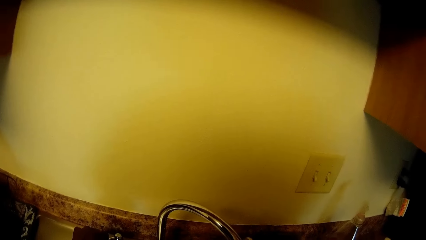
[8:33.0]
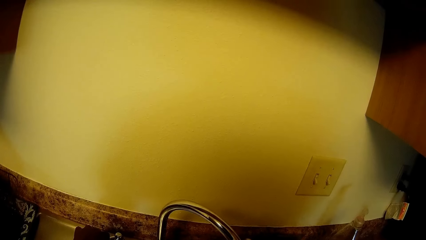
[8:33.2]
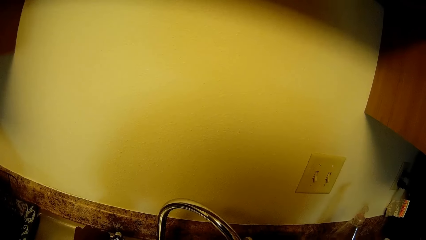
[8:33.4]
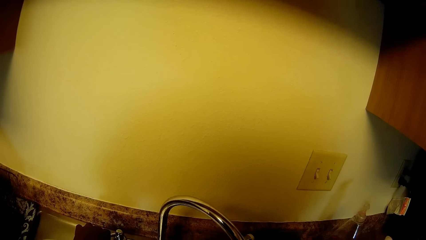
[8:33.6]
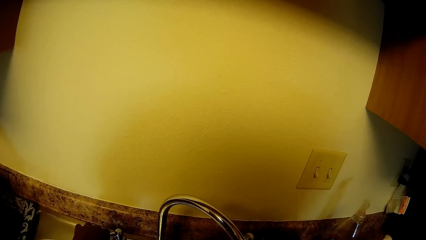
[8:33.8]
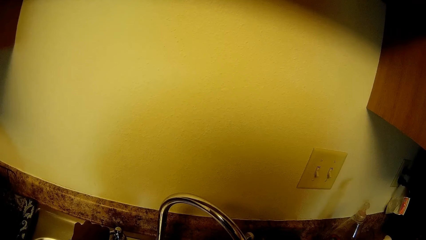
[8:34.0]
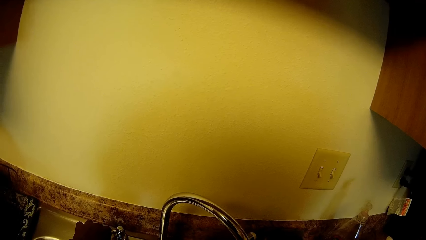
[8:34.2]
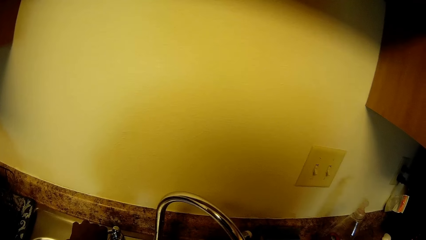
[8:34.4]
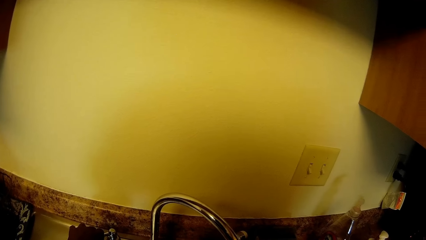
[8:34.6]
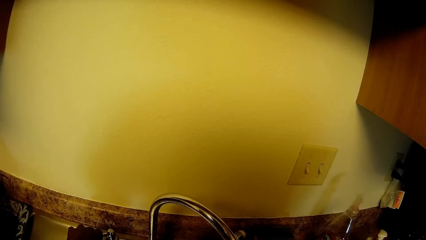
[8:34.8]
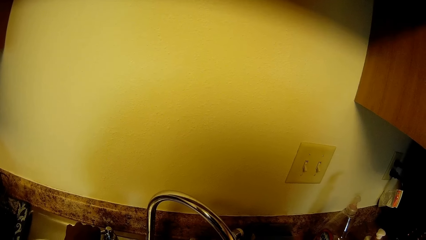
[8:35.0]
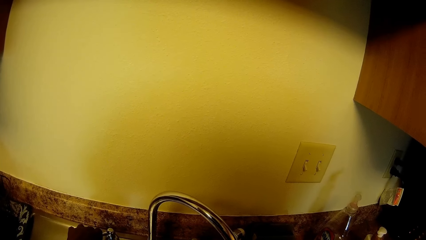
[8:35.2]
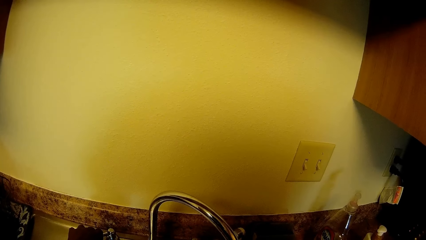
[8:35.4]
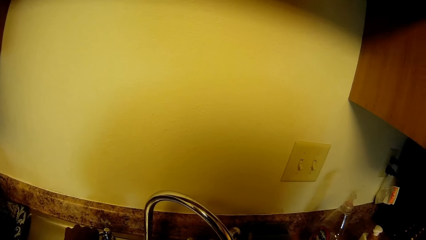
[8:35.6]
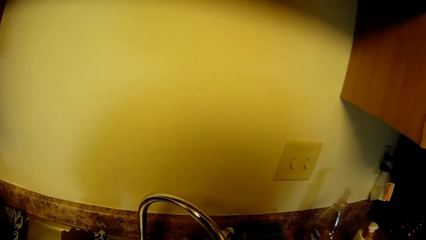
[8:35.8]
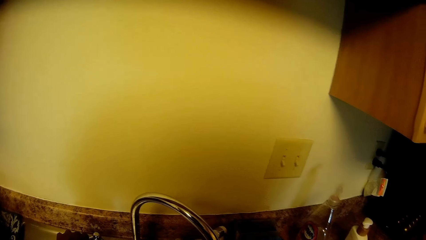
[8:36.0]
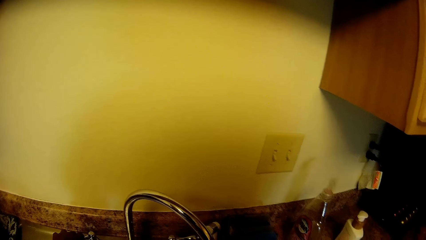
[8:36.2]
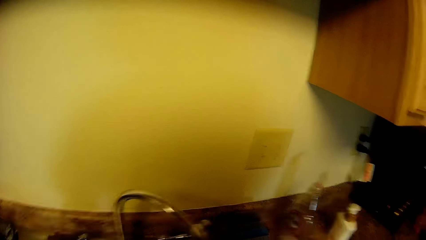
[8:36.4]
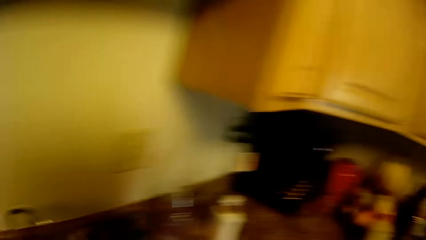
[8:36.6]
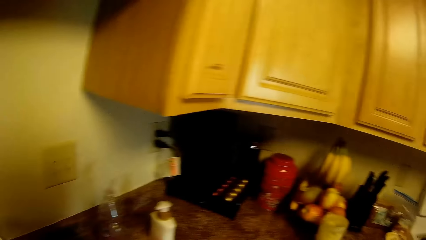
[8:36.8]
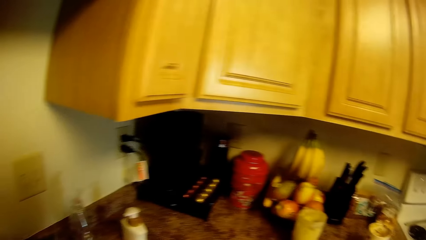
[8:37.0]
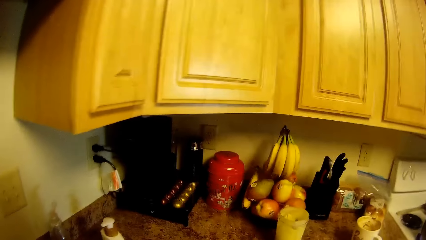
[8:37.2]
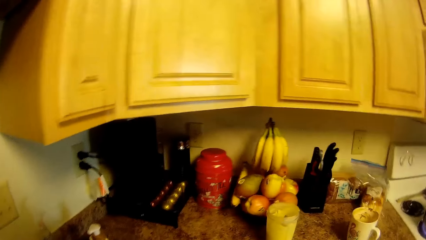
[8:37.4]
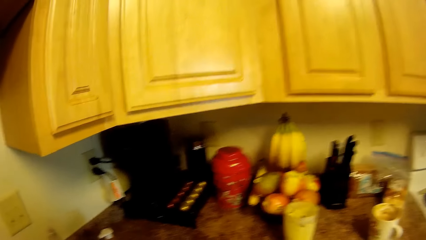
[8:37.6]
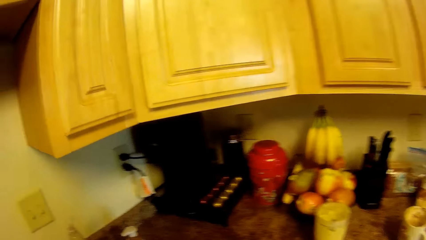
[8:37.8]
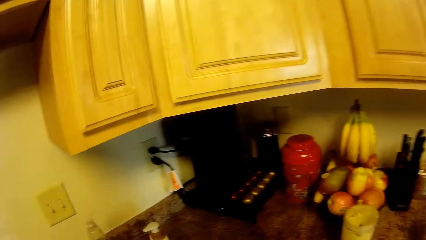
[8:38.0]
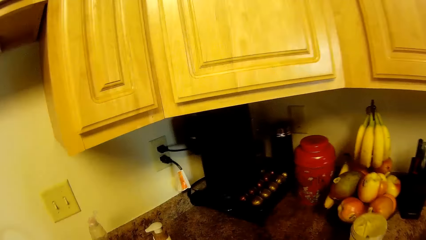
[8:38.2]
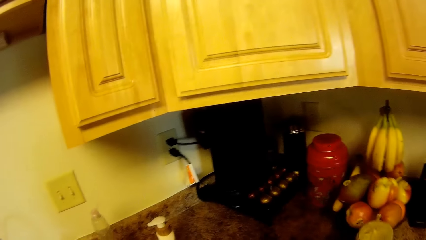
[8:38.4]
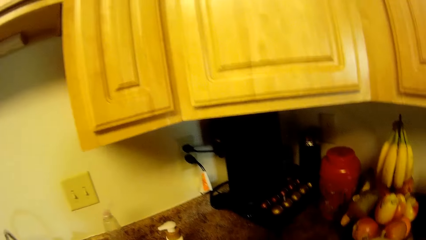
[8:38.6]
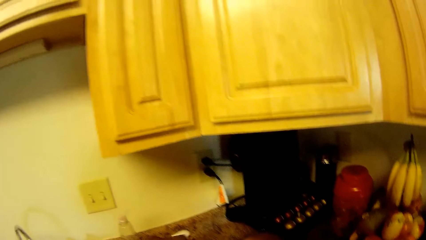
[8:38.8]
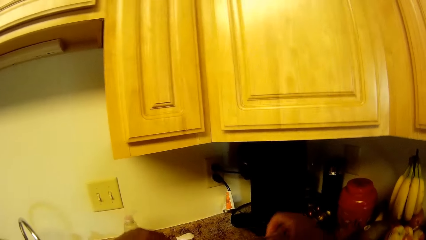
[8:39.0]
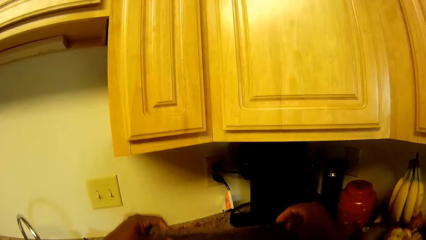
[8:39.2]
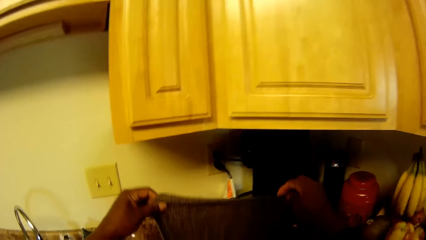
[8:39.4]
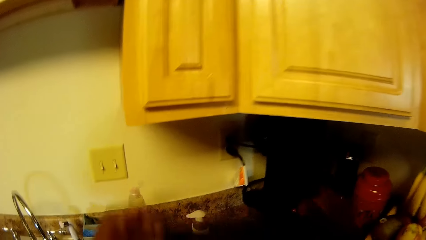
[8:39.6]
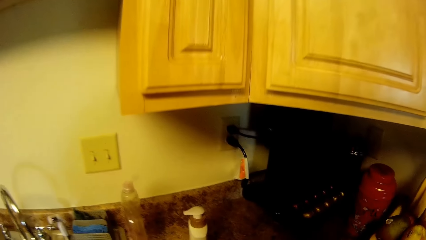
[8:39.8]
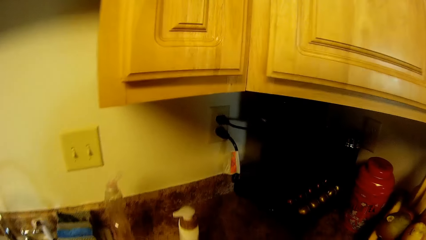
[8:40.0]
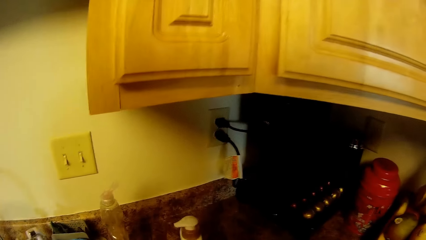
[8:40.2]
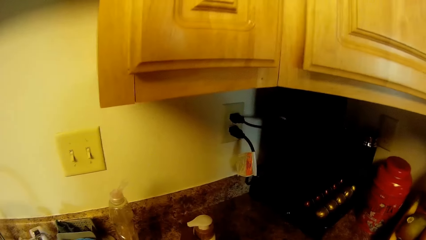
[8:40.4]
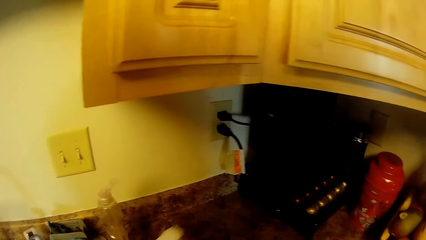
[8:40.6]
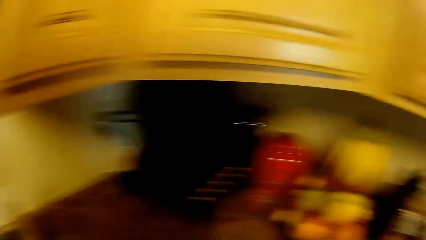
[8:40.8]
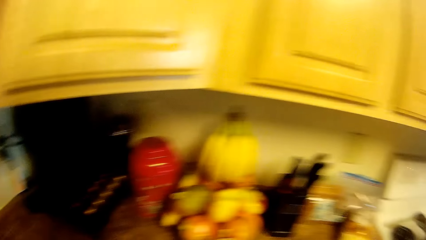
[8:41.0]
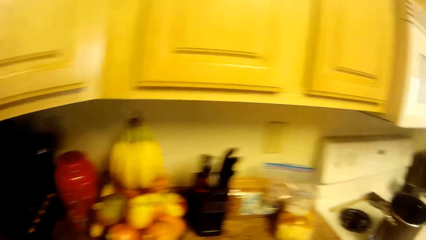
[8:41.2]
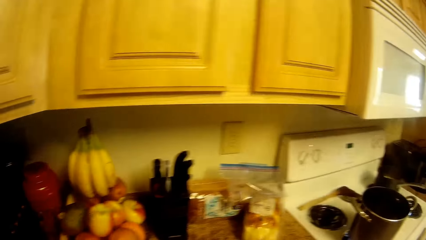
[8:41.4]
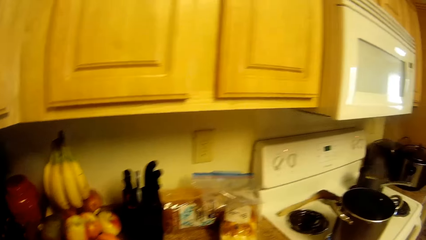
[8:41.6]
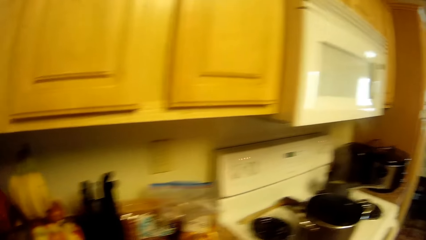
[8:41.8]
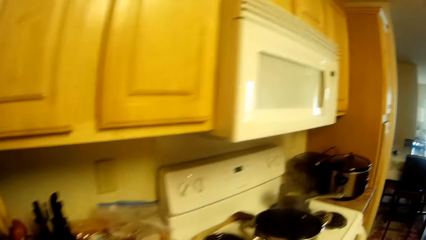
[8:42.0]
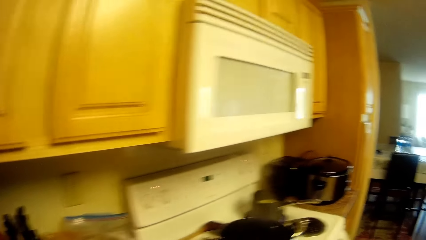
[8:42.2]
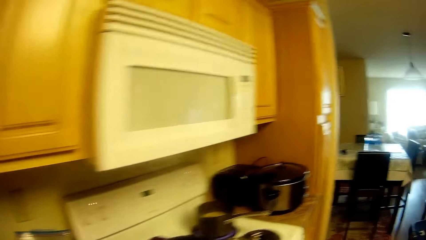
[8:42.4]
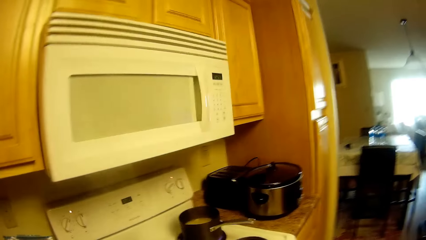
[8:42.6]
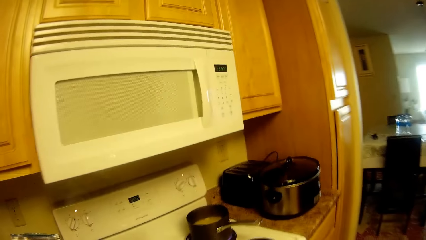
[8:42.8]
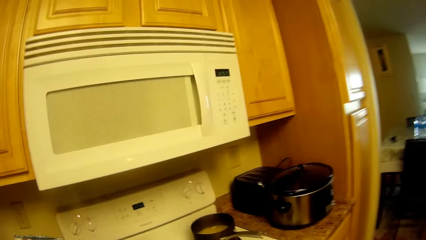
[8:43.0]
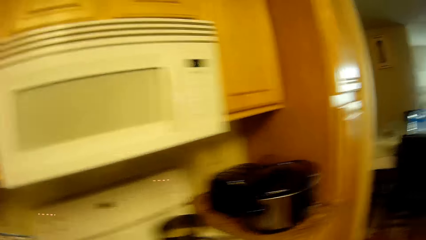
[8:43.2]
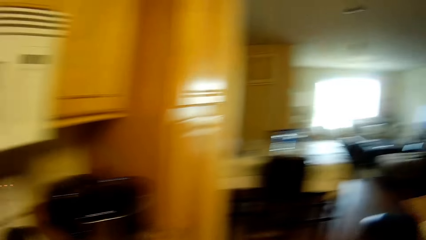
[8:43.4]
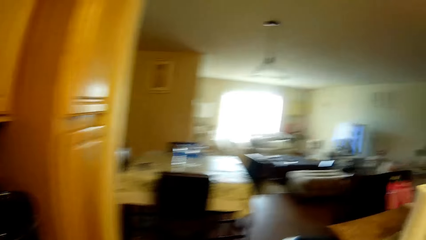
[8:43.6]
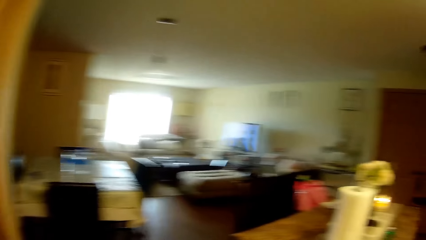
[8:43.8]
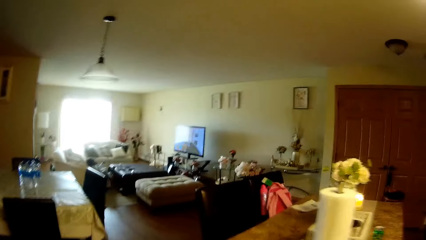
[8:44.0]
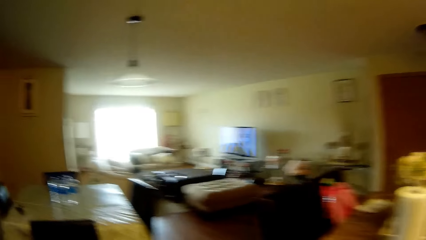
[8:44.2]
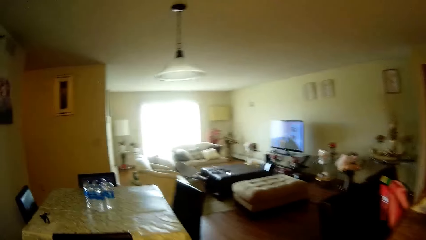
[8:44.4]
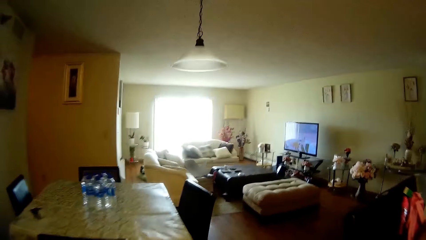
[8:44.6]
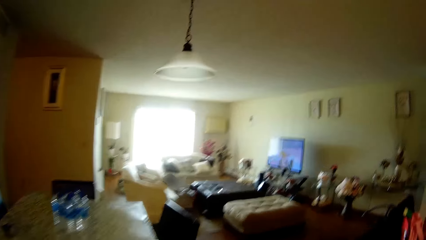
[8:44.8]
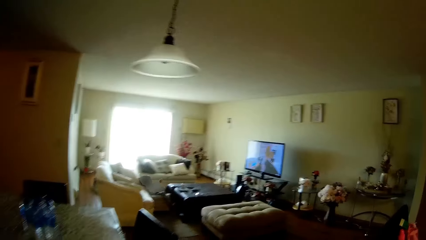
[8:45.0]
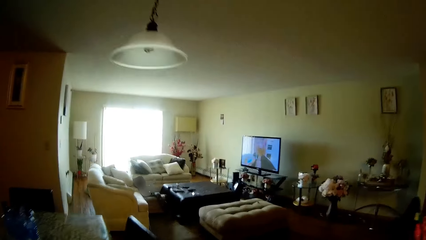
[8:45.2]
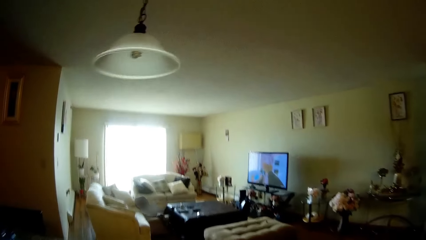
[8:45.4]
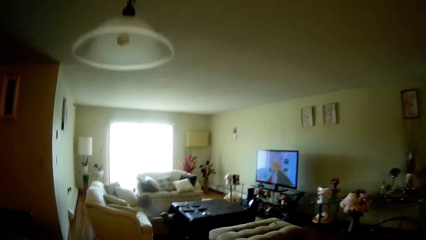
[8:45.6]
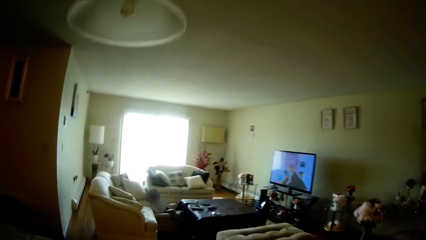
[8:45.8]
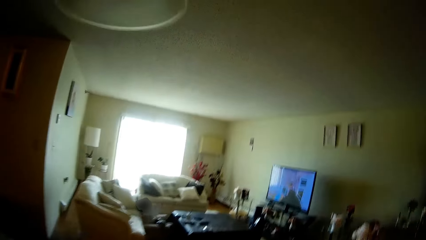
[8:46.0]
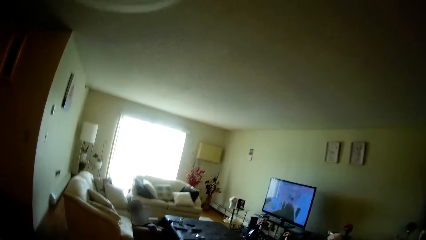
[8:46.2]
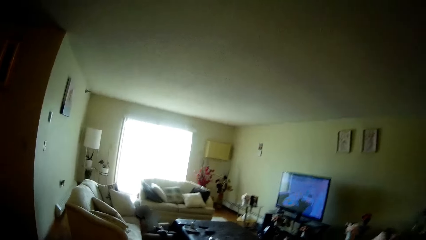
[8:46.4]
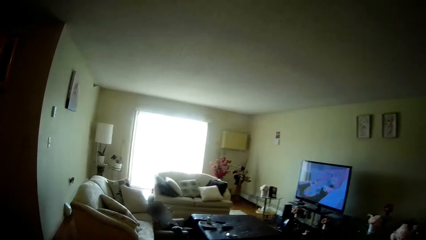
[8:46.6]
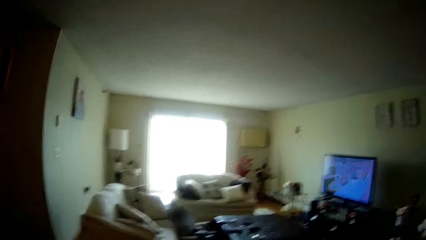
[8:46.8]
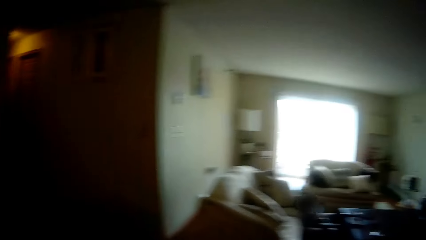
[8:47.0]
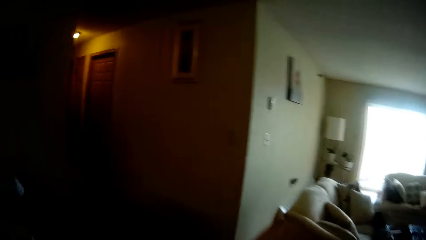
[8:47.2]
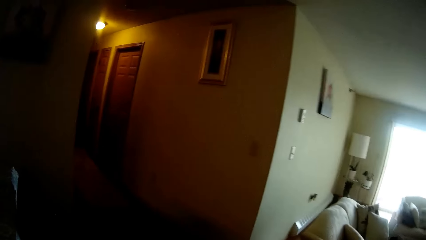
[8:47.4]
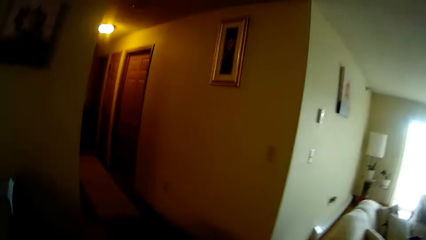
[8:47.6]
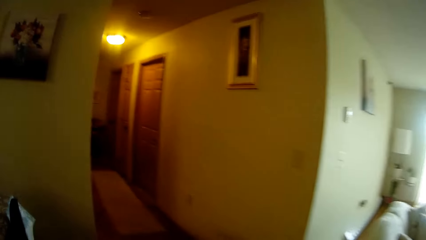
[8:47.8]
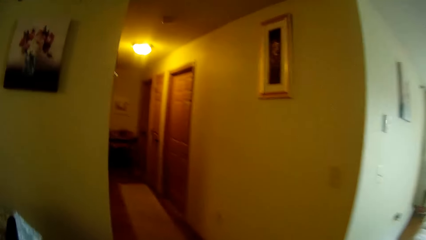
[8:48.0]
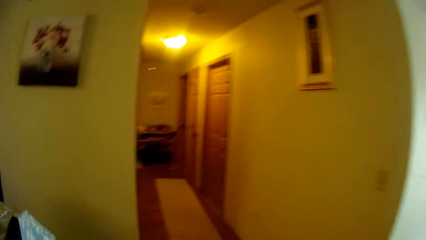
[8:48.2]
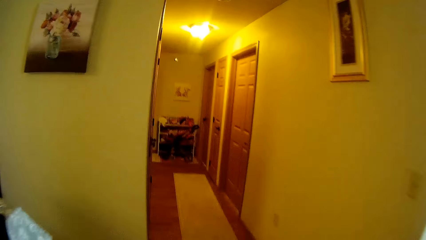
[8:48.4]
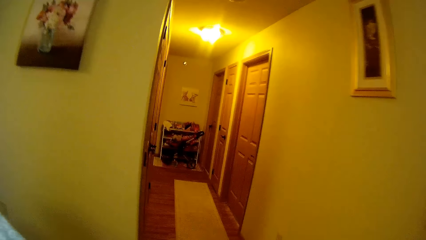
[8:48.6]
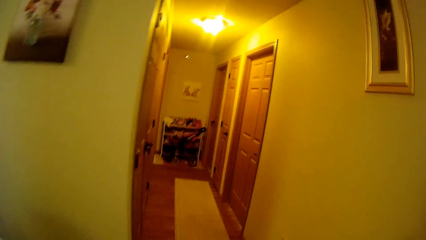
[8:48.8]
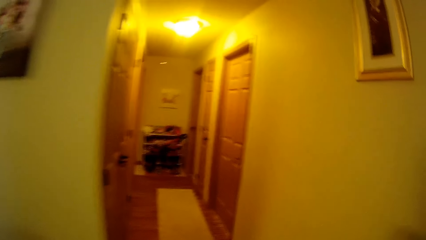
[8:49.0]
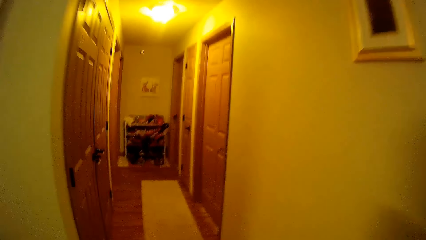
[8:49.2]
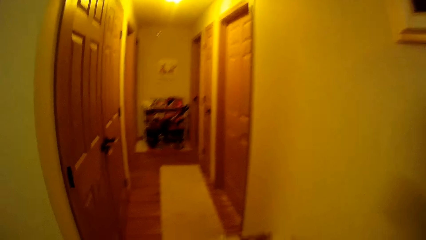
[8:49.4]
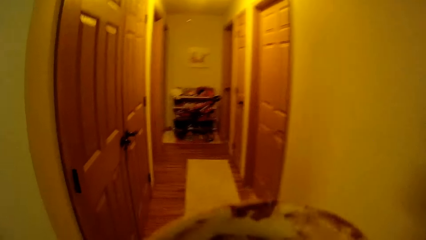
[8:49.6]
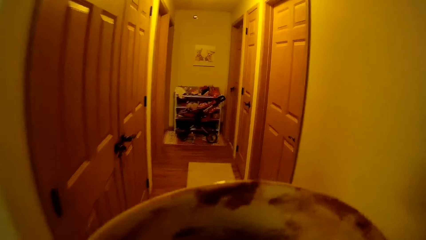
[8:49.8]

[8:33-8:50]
The camera wearer washes something. They lift a towel and pick up a bottle. They walk around the kitchen. They walk towards a bedroom. They walk round the living room.
